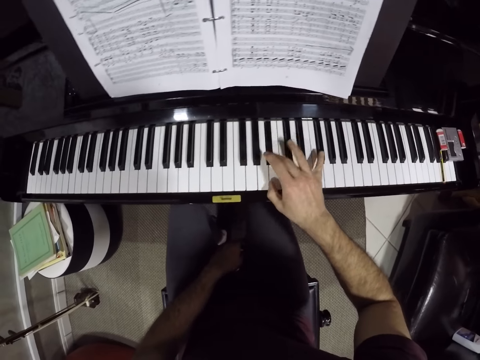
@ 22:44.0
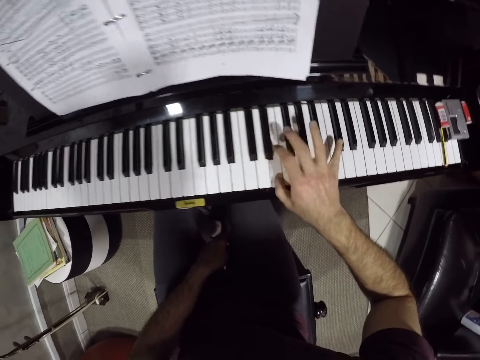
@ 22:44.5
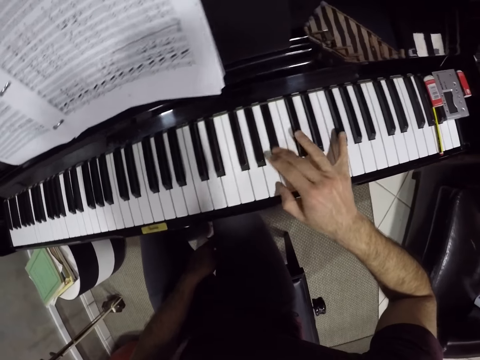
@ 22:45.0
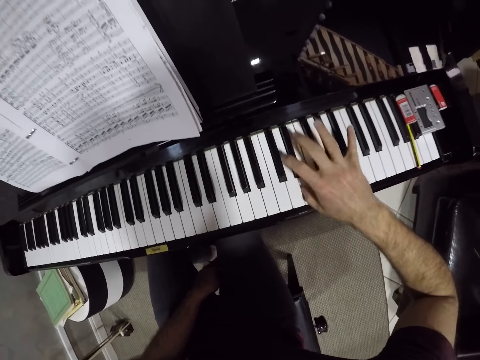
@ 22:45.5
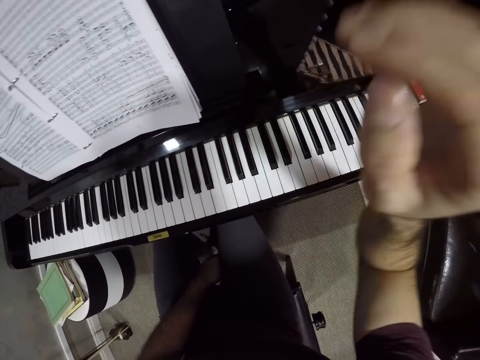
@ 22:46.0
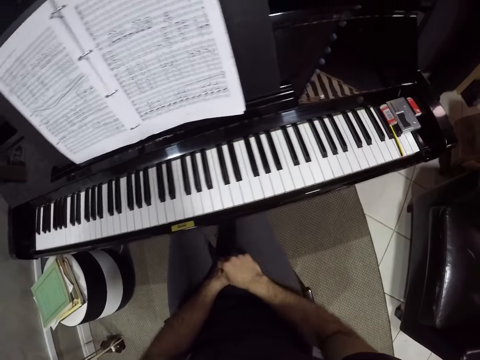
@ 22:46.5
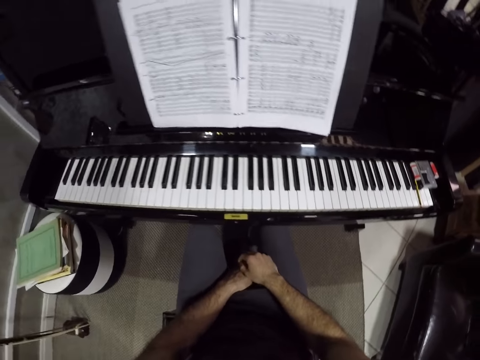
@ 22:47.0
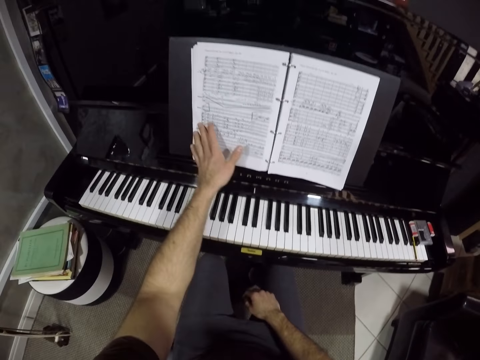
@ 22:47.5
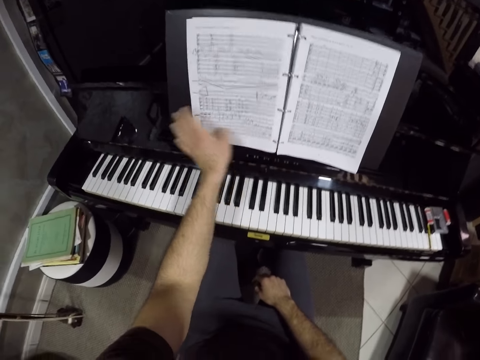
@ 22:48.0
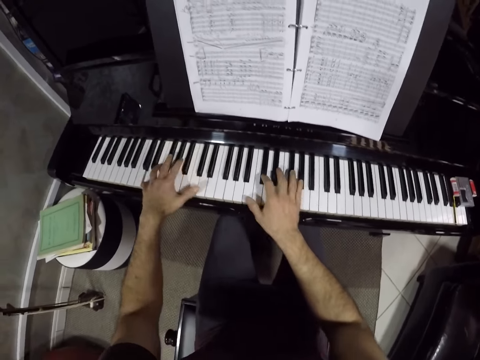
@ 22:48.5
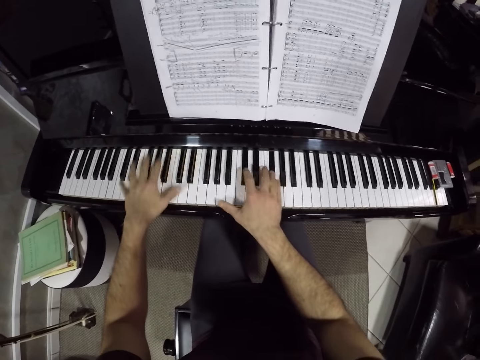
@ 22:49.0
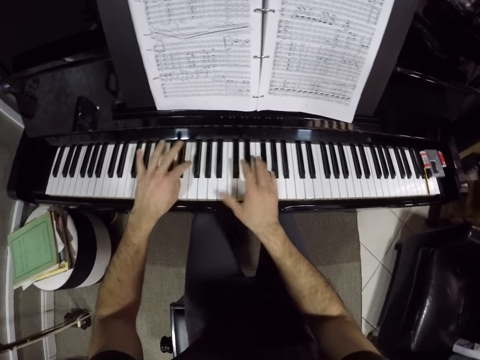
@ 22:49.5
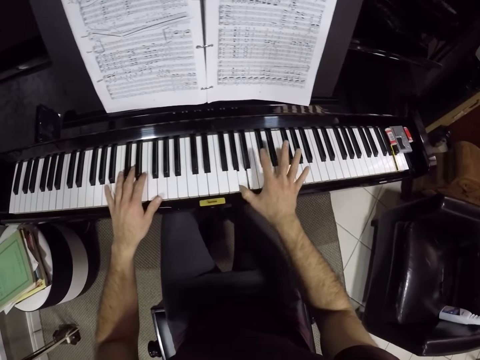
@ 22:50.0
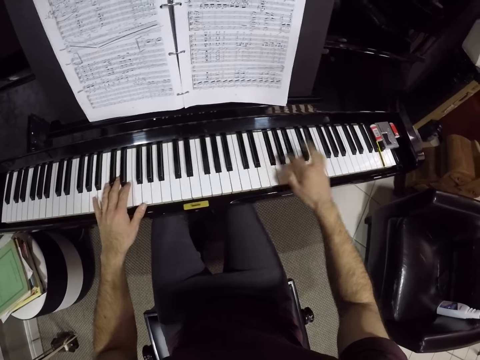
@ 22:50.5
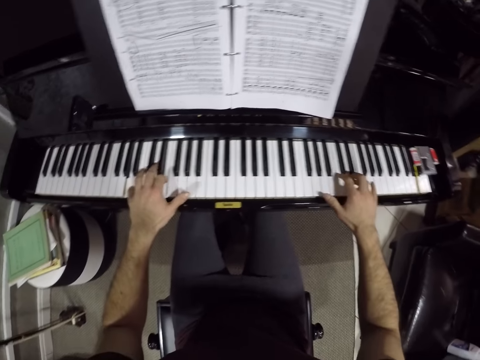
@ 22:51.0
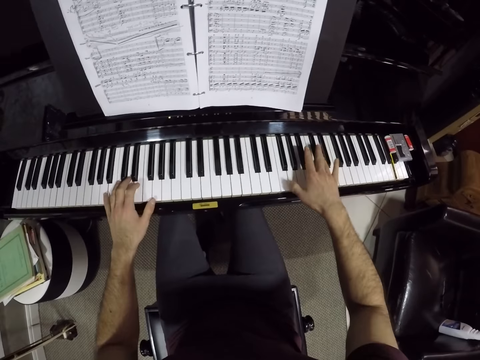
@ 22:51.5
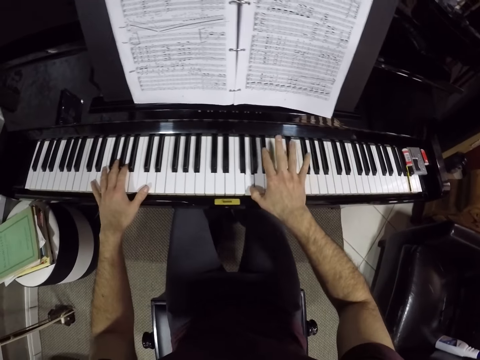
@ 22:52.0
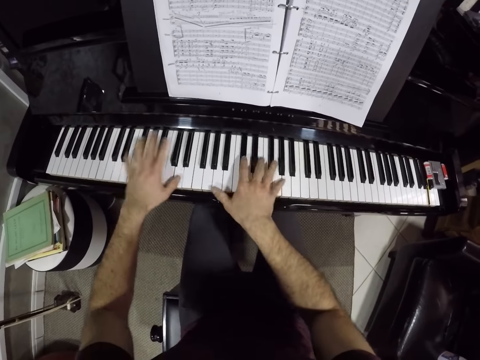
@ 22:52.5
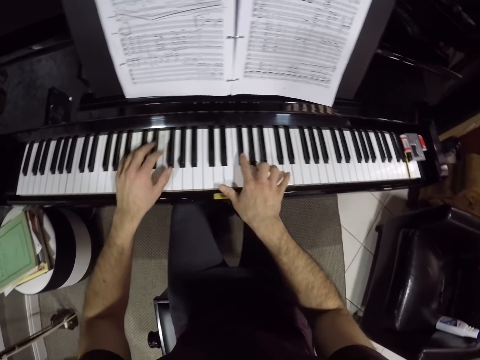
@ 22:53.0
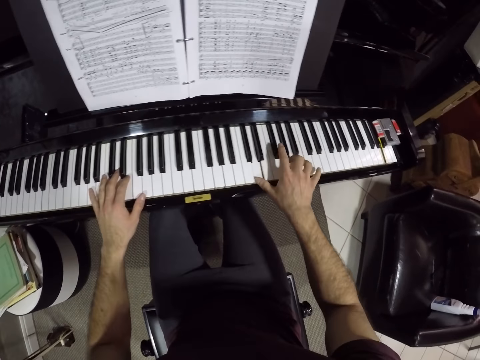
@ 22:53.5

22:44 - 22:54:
The camera wearer drops his right hand on his body. He looks at the book. He touches a page of a manuscript on the piano with his left hand. He moves the page of the book. He plays the piano with both hands.

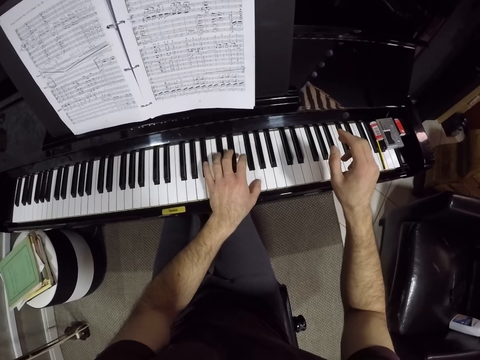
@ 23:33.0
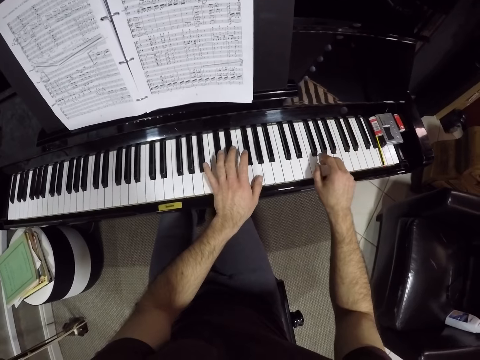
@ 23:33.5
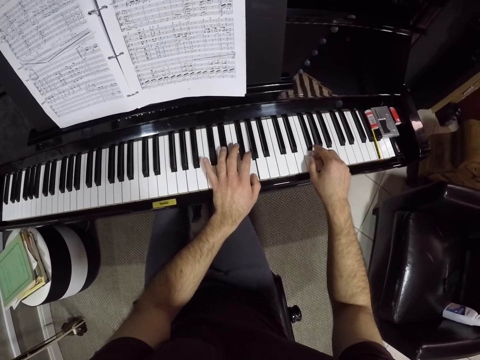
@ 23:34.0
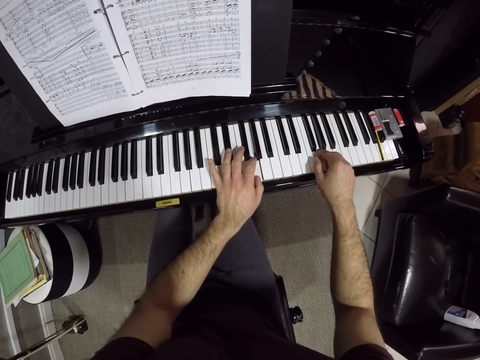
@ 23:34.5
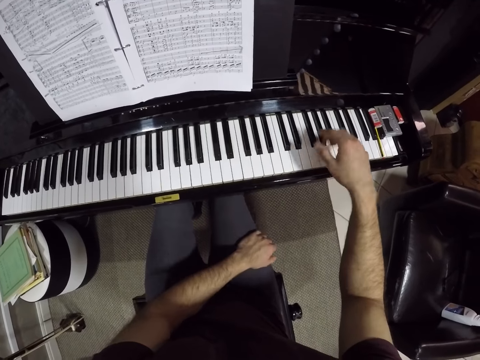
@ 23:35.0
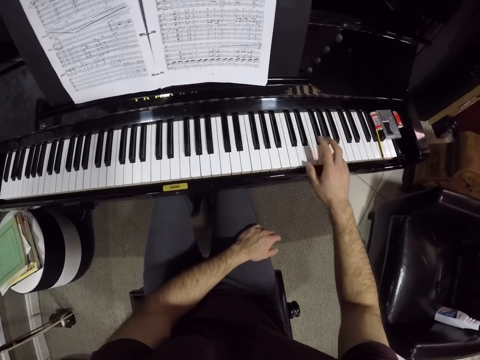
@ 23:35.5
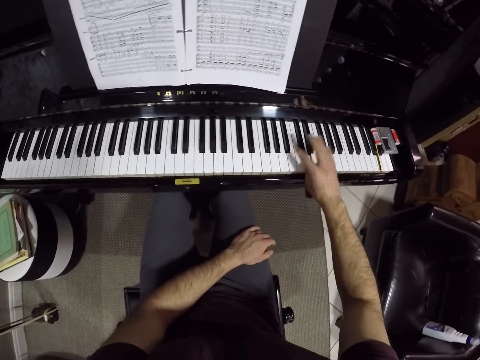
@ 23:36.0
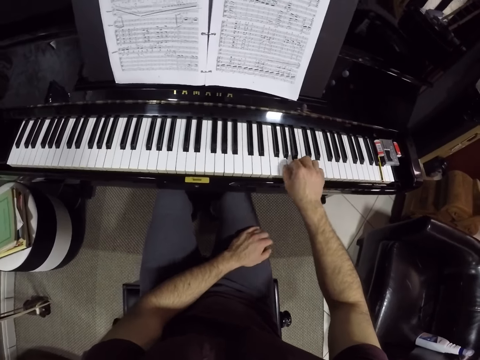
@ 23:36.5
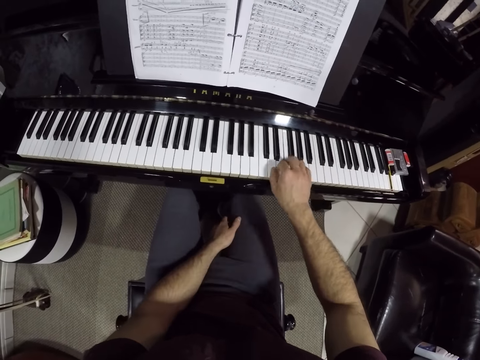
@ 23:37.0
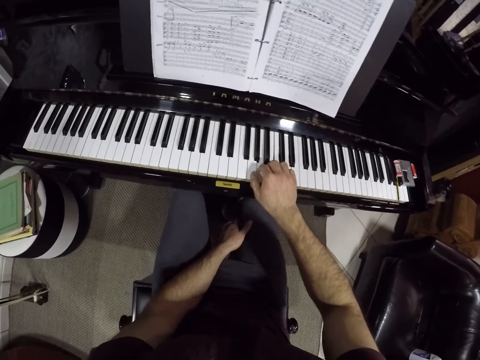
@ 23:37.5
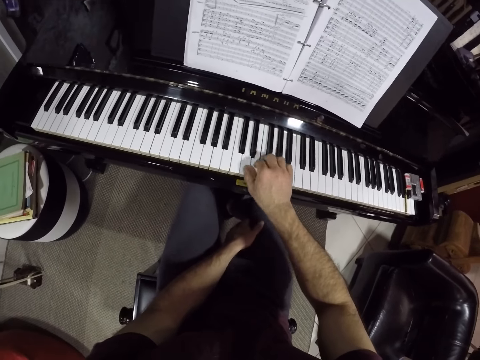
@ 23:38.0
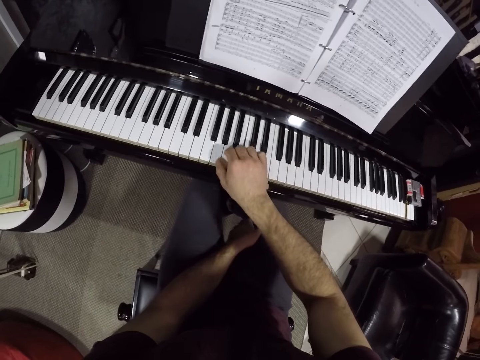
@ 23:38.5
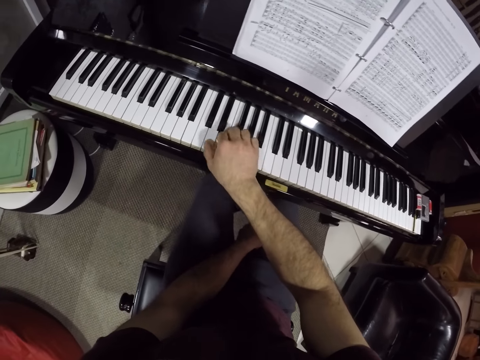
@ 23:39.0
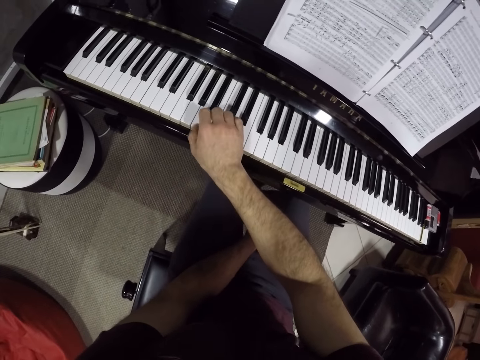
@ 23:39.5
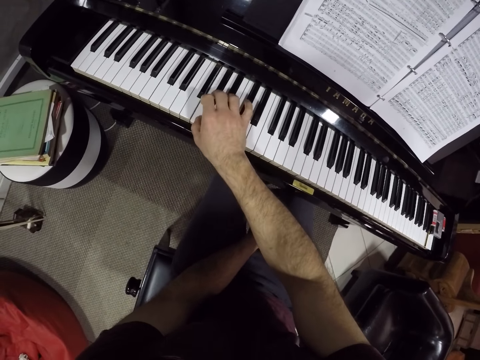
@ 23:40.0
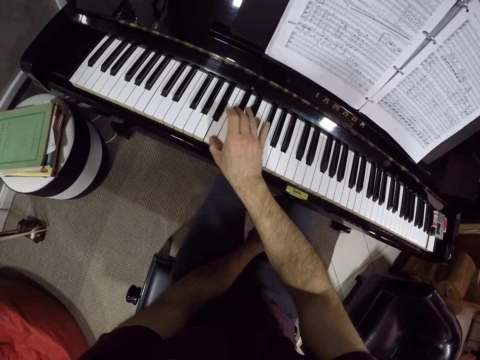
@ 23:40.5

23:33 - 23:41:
The camera wearer drops his left hand on his body. He plays the piano with his right hand.

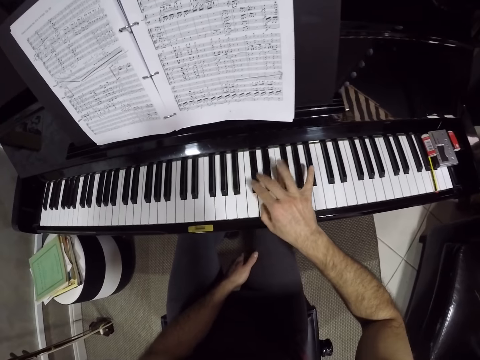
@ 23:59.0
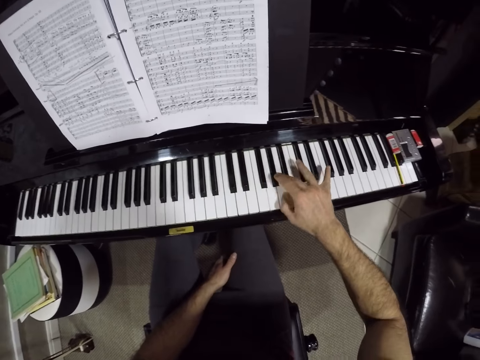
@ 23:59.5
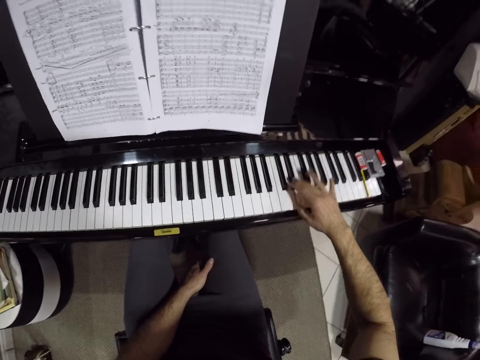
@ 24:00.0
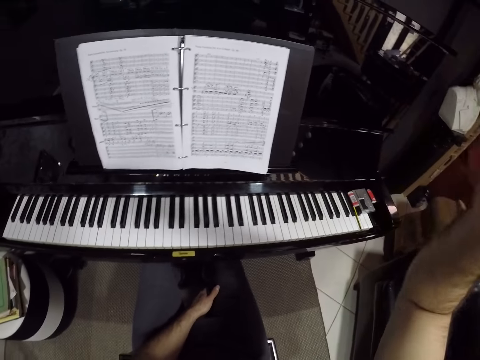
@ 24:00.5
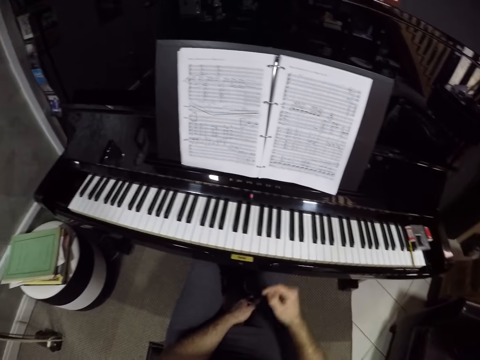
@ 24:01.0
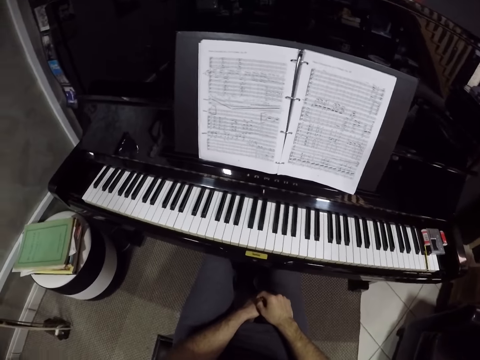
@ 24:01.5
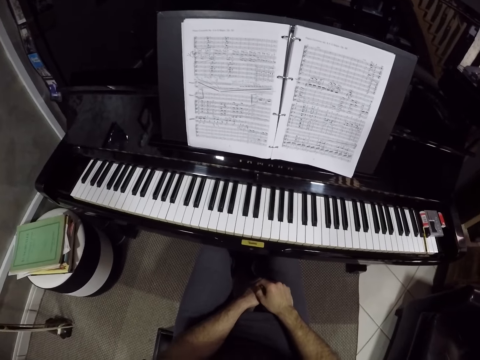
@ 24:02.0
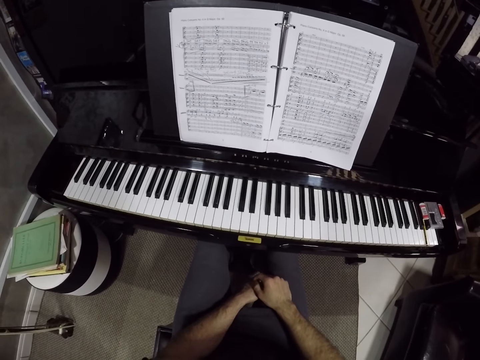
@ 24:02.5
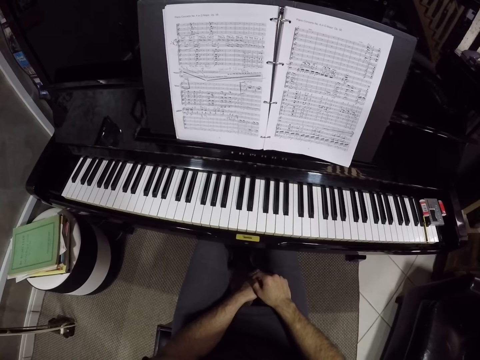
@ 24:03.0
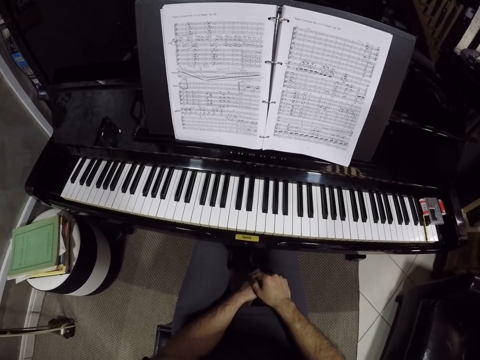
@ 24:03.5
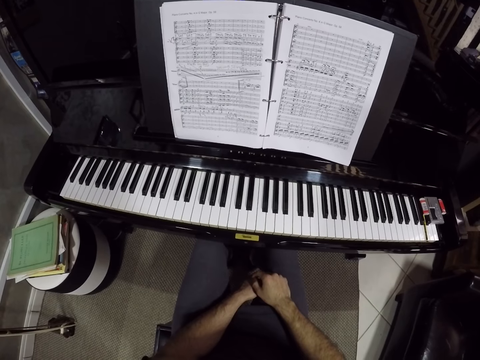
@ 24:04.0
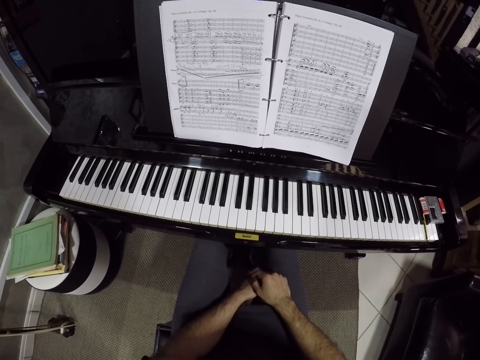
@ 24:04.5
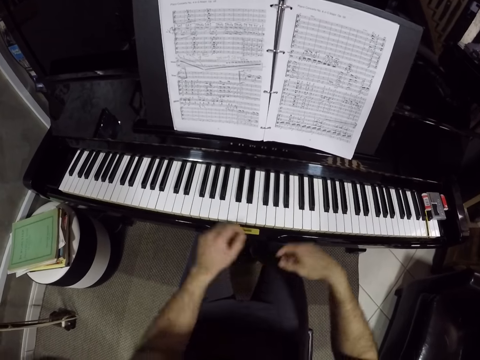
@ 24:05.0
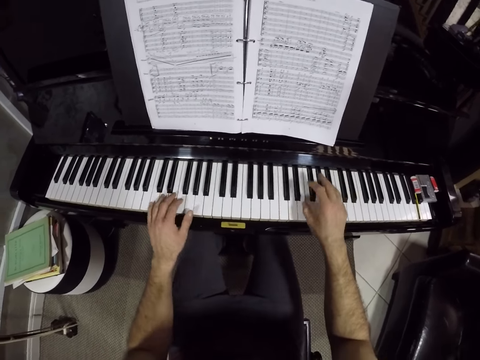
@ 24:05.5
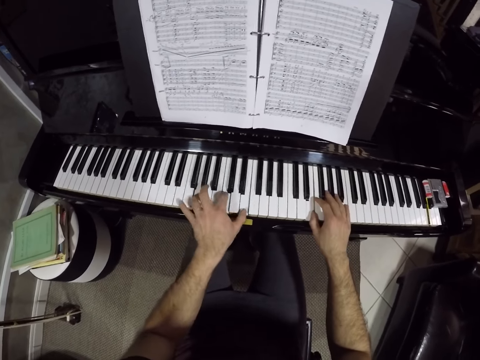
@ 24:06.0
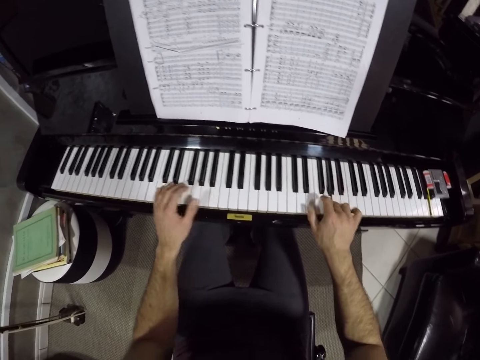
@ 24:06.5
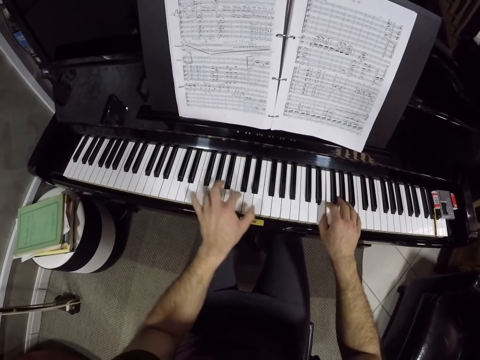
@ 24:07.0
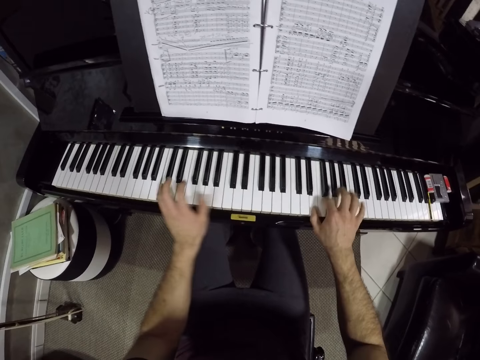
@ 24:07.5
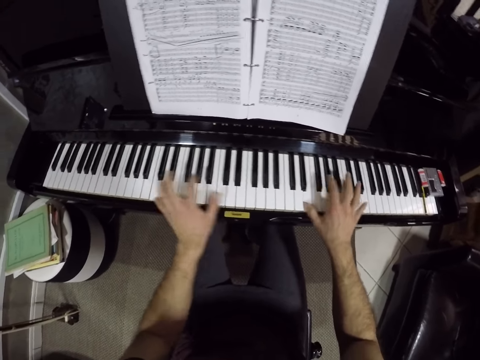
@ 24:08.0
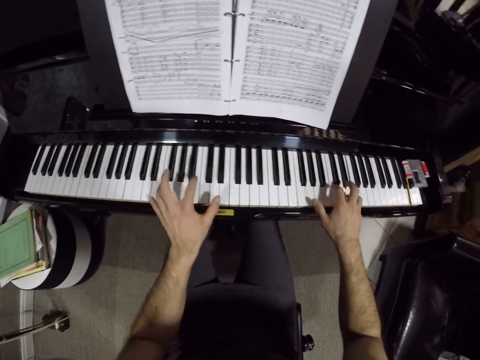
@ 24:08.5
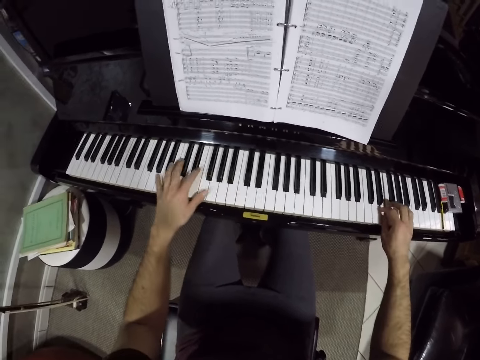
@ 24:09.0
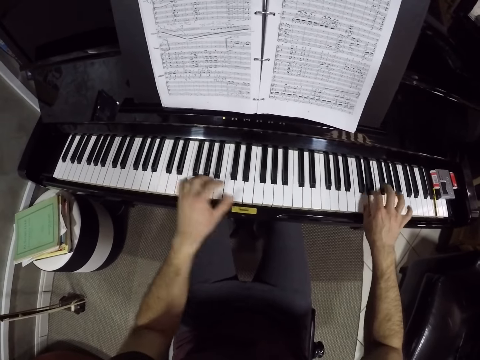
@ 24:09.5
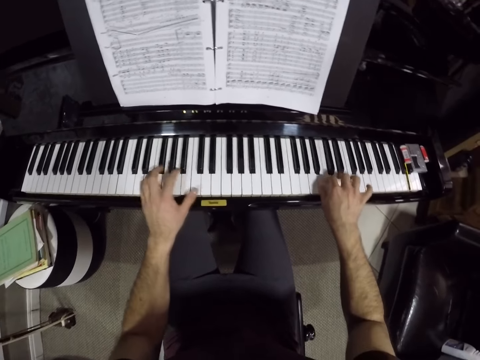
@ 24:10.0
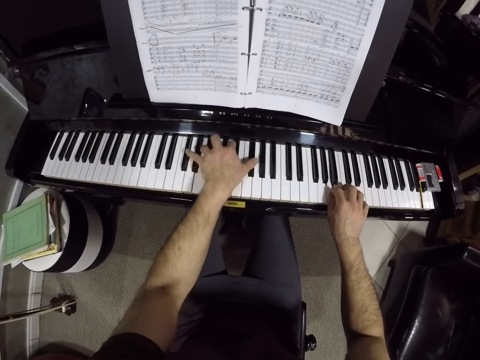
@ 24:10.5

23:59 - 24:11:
The camera wearer drops his right hand on his body, on the legs. He looks at the book. He plays the piano with both hands.
